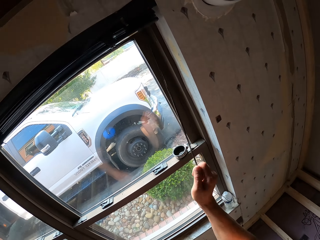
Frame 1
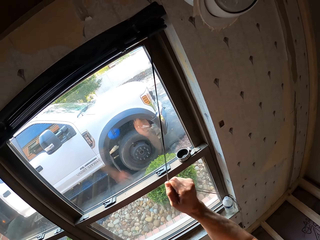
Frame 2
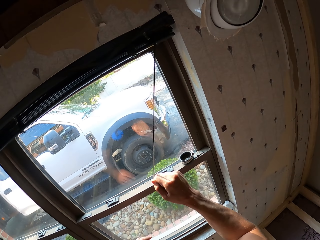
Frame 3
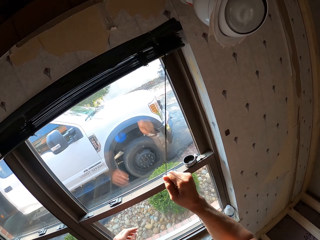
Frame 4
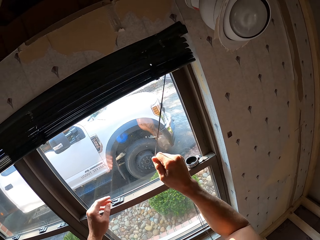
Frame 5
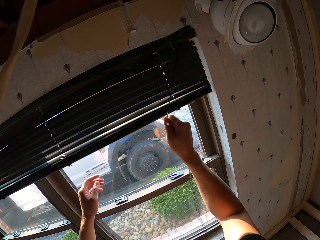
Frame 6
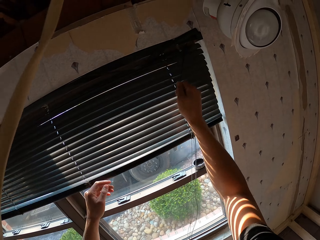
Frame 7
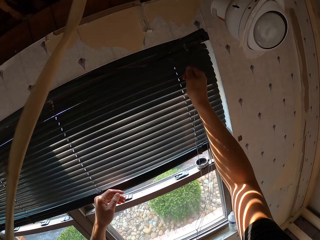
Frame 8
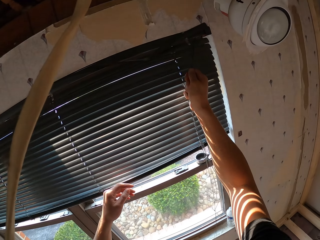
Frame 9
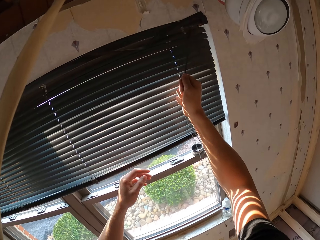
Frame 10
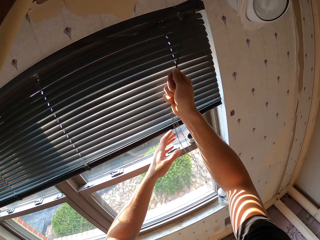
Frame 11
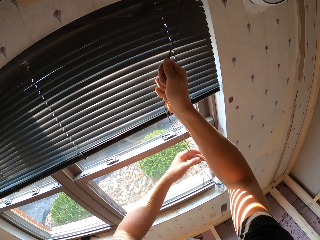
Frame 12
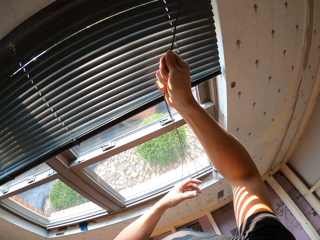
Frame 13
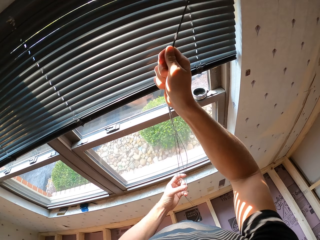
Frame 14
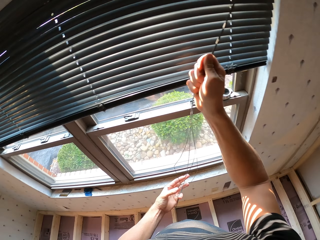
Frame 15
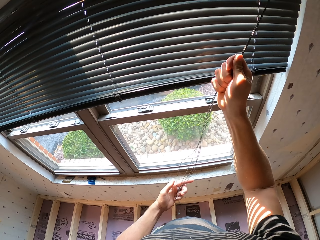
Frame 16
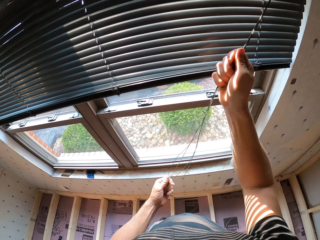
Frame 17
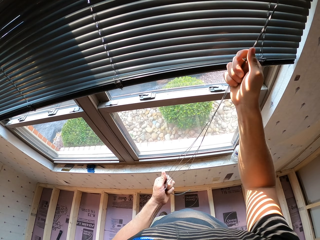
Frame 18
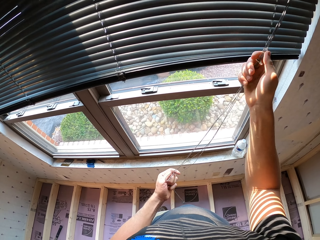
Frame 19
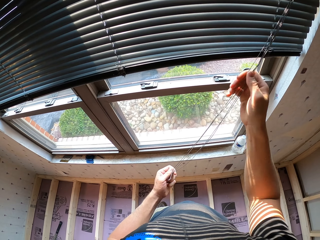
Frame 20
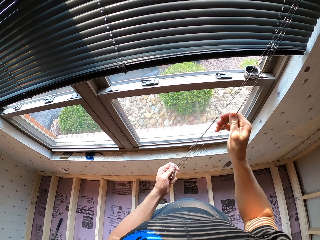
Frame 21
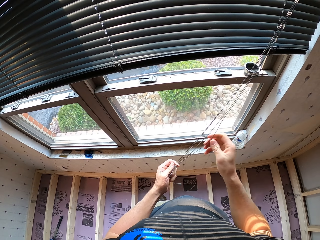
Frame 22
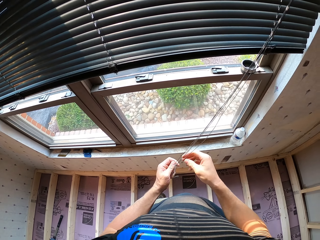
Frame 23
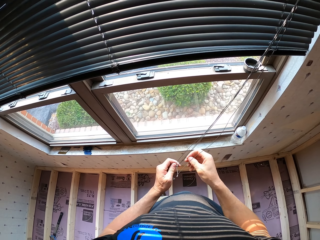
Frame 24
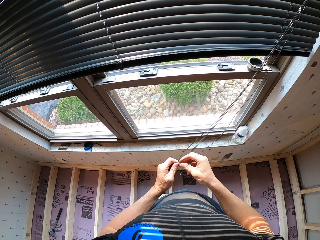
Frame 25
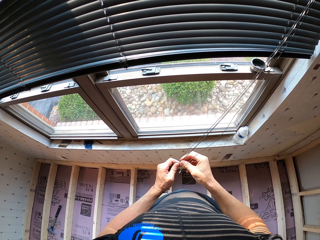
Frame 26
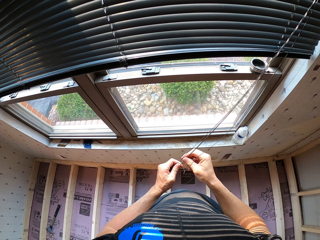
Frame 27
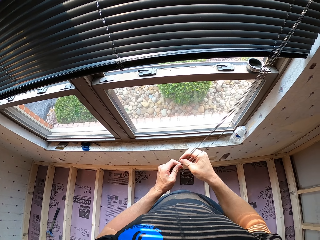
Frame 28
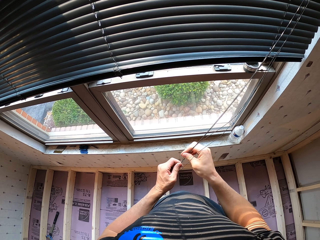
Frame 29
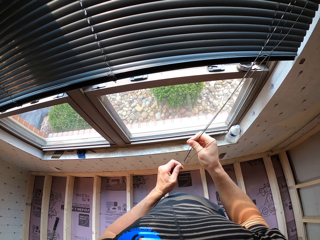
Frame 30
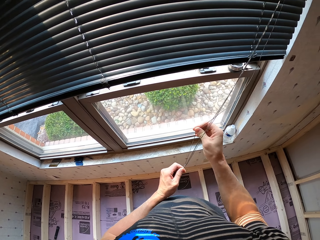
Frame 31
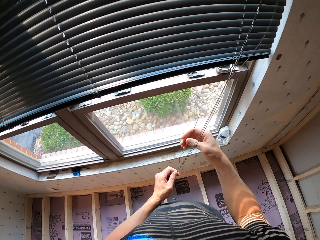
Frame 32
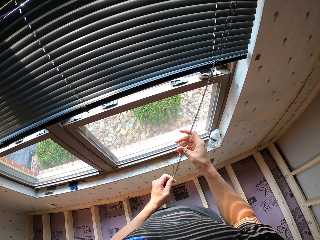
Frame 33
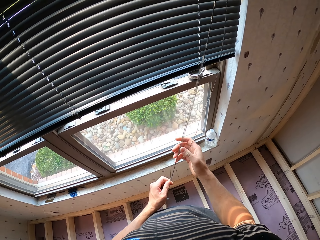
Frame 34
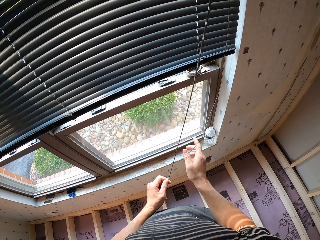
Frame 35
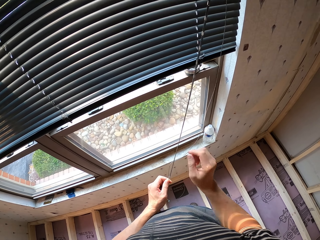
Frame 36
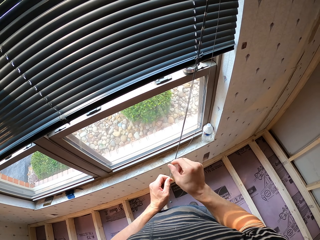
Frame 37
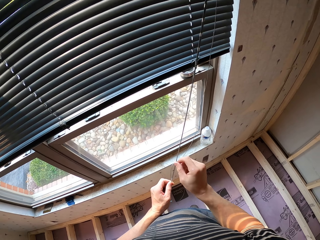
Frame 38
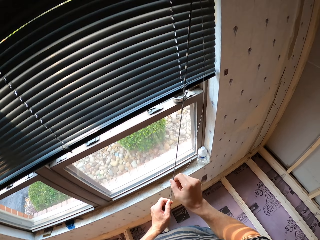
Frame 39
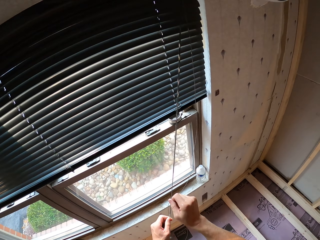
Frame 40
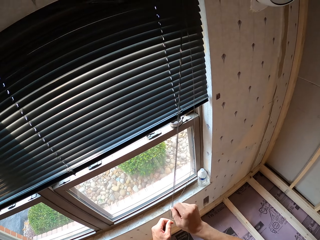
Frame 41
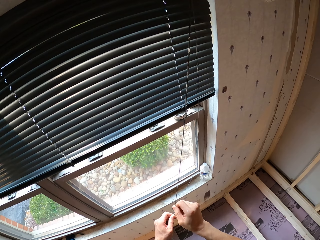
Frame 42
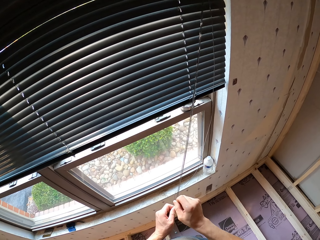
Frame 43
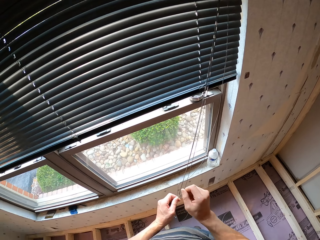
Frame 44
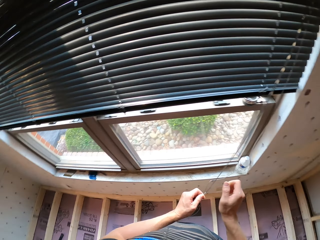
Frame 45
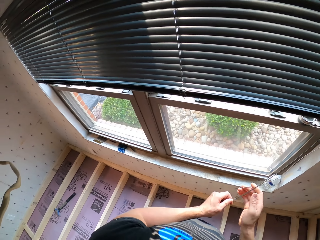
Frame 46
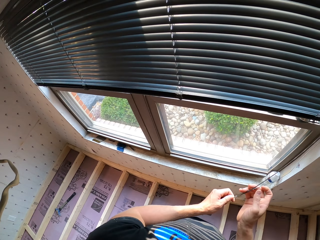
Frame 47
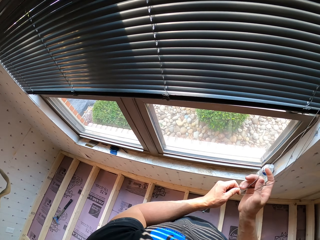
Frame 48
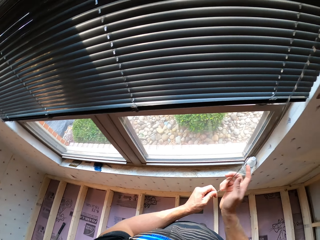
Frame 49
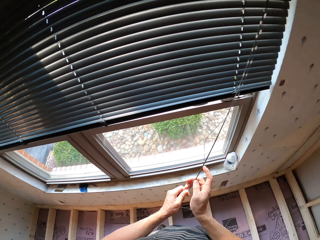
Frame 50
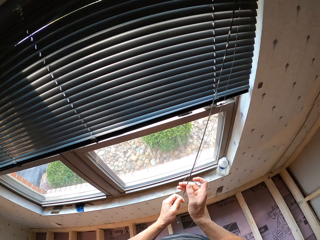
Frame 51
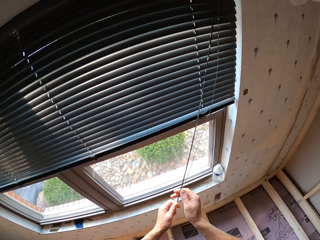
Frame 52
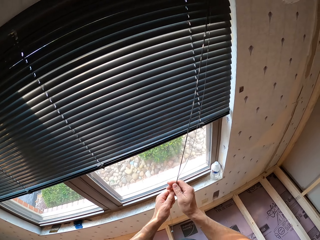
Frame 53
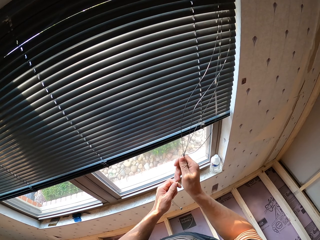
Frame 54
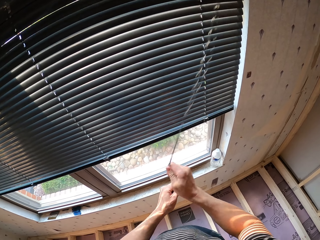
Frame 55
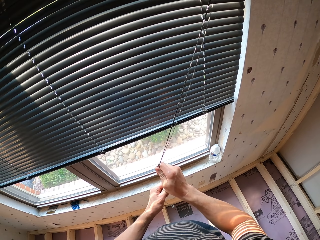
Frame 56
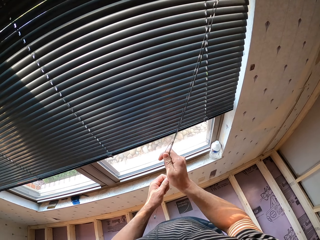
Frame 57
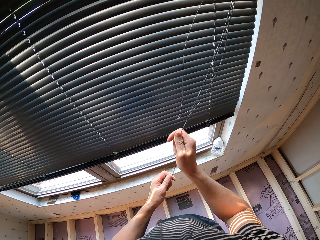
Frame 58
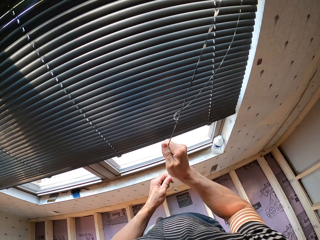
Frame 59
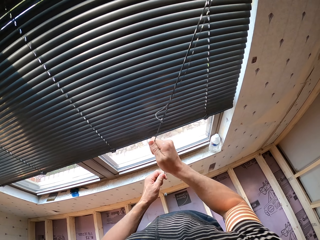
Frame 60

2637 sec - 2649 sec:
The camera wearer pulls a window blind or sash cord. They close the window. They align the window blinds. They pull the window blinds.

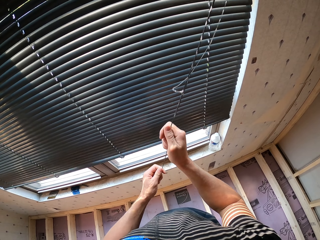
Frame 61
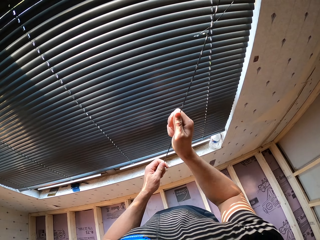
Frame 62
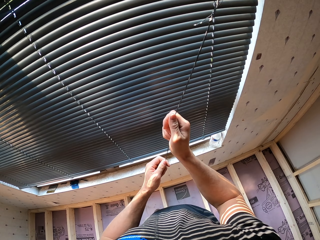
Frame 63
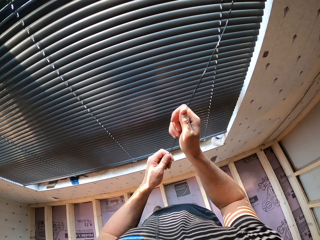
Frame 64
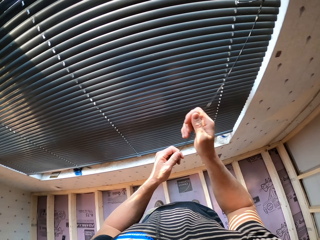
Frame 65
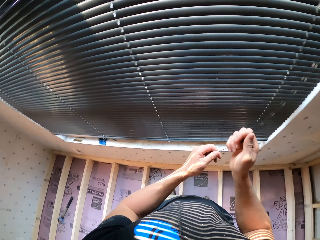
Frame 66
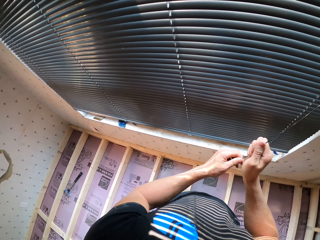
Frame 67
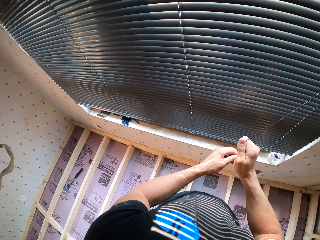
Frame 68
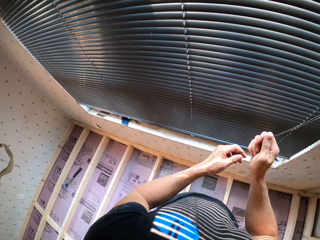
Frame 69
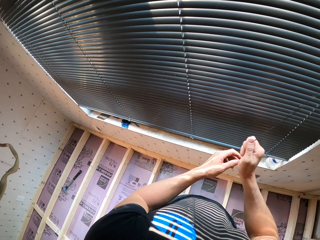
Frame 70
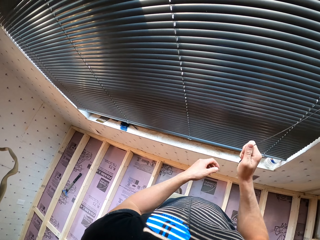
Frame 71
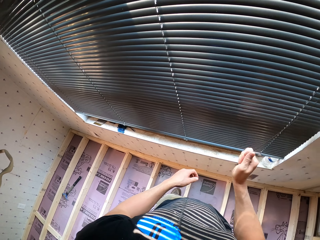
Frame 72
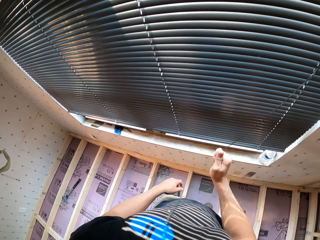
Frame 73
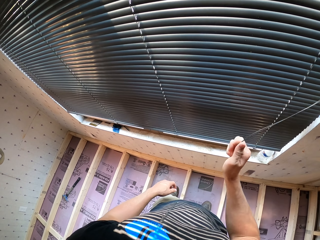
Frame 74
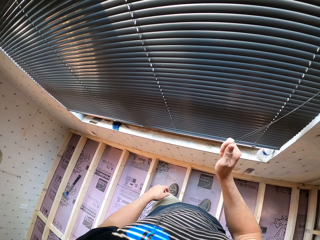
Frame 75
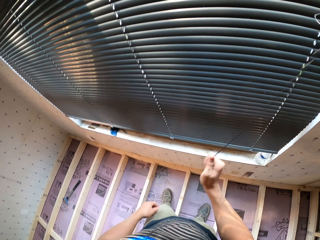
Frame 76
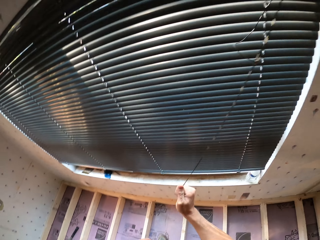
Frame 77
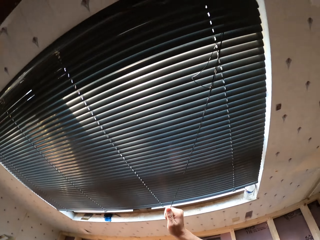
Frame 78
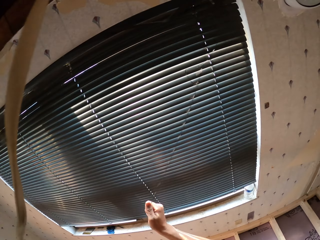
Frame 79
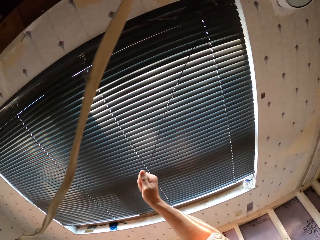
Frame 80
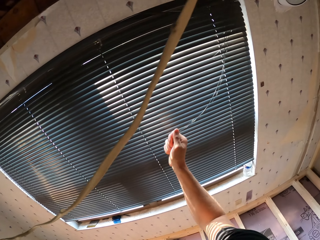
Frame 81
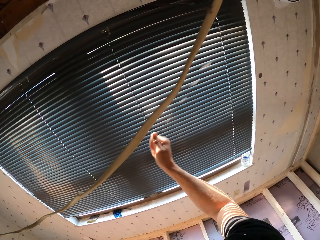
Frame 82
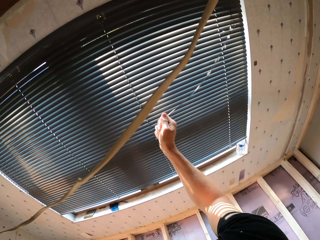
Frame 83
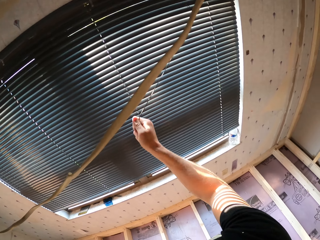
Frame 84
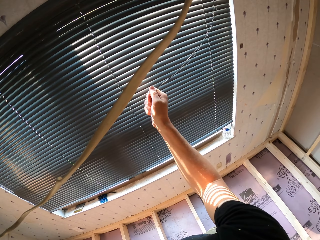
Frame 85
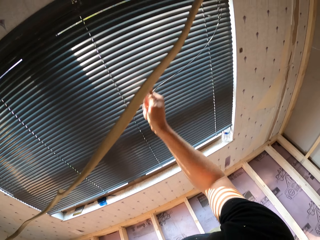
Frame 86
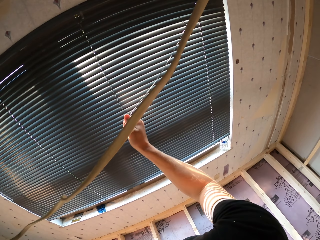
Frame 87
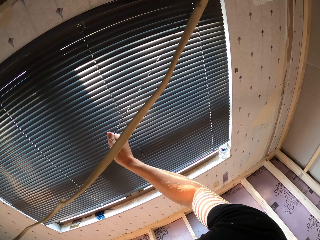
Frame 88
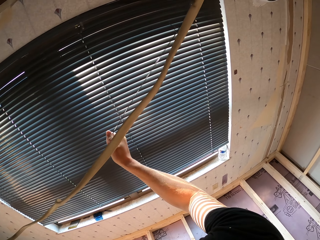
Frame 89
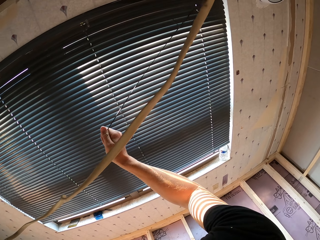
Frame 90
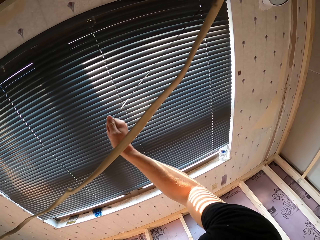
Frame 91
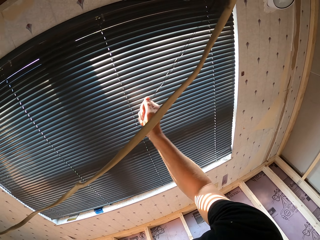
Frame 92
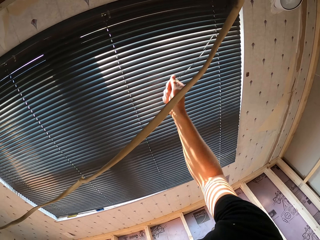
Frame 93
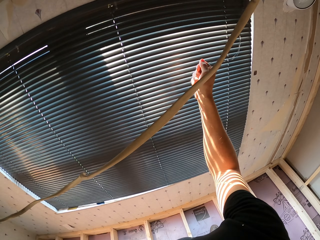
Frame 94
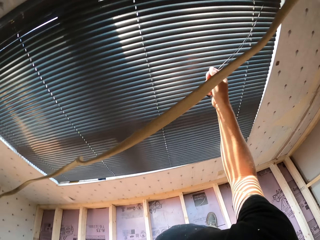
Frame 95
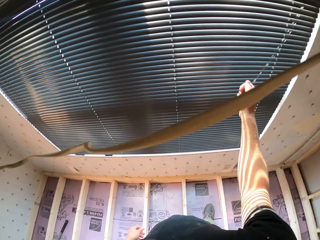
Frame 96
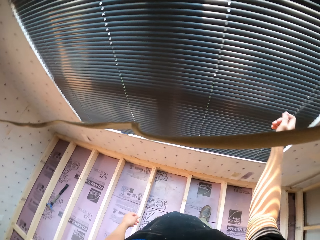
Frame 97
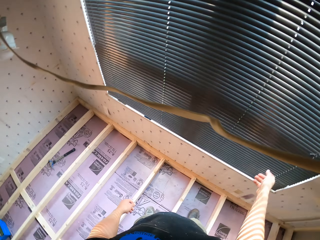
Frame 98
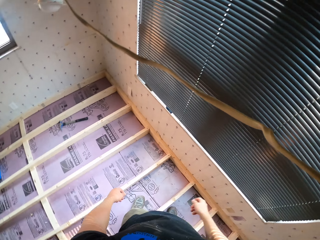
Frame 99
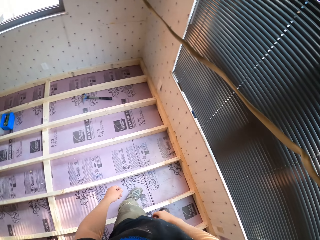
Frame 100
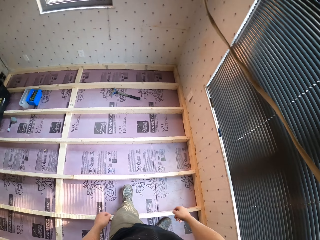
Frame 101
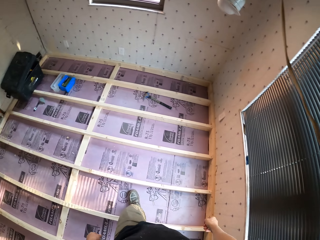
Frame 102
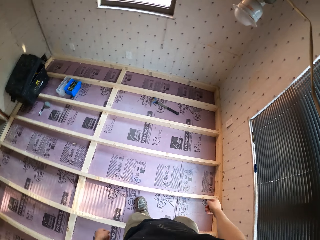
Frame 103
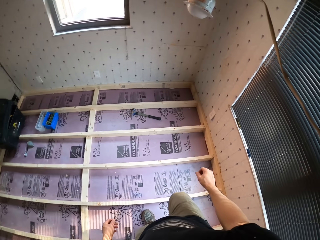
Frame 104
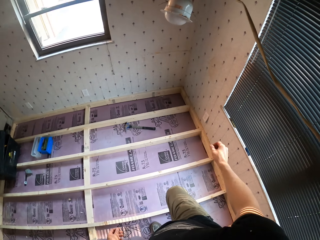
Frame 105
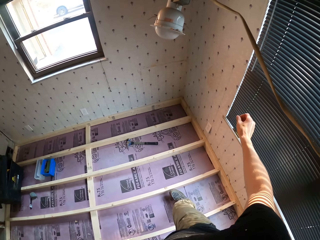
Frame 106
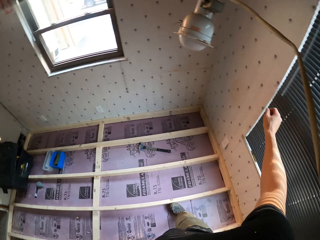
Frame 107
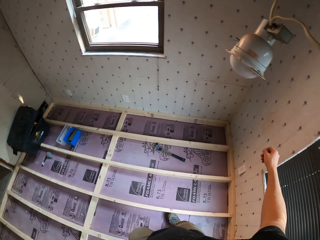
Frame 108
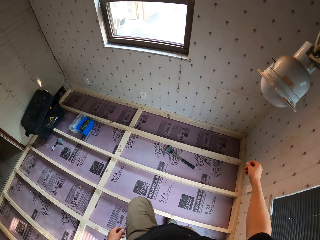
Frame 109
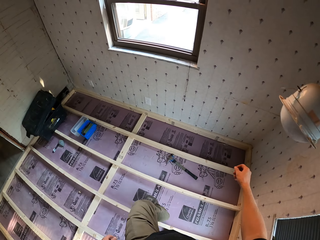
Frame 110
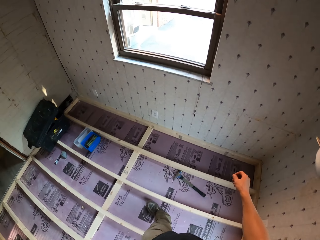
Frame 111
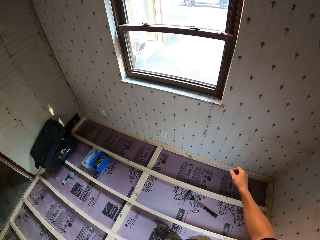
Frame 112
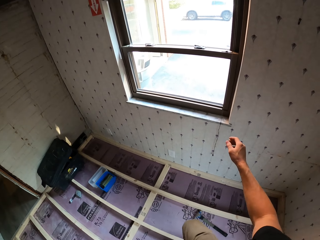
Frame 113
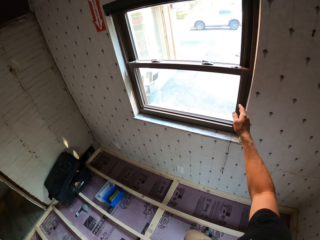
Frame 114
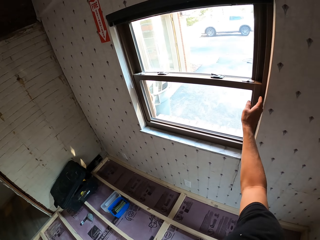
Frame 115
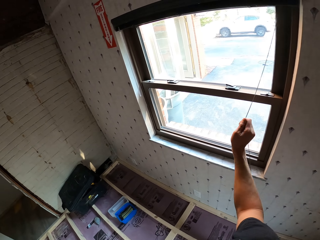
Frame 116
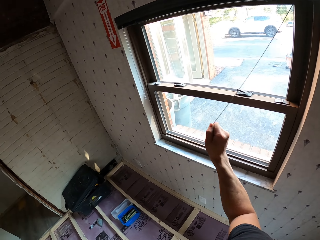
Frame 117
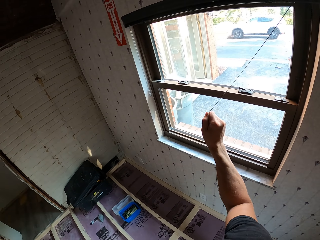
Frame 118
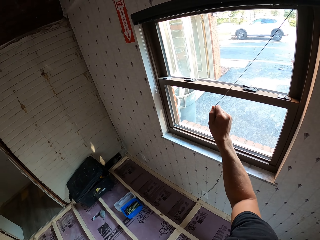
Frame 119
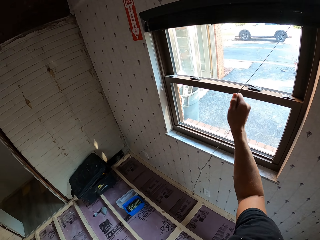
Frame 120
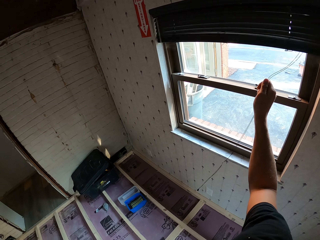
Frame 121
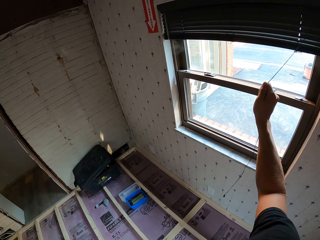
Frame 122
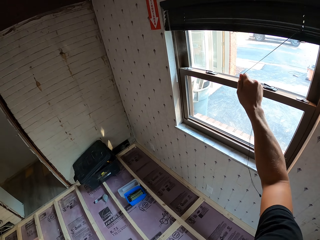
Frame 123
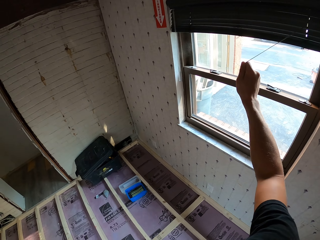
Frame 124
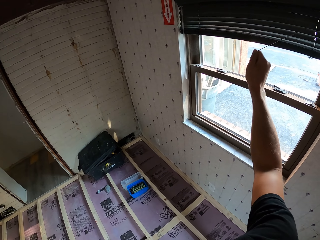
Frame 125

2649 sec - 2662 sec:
The camera wearer walks in a room. They pull window blinds or a sash cord.
